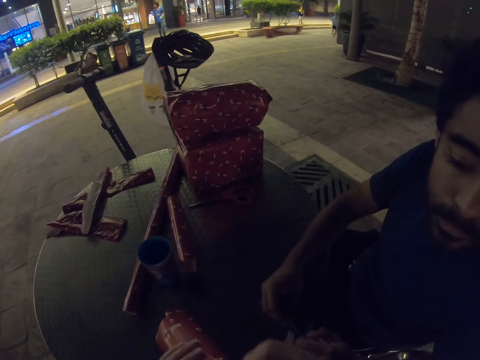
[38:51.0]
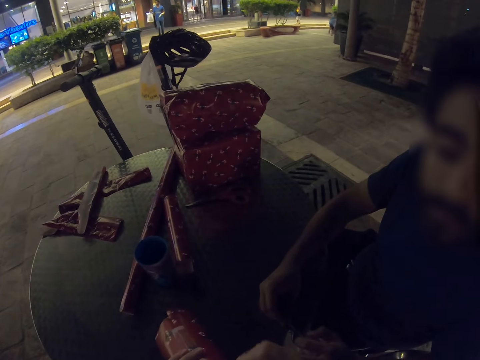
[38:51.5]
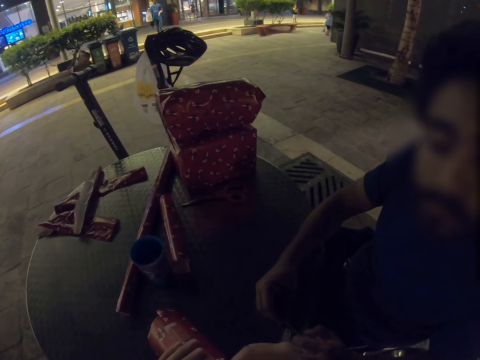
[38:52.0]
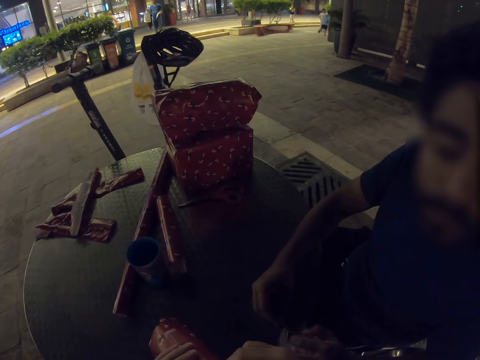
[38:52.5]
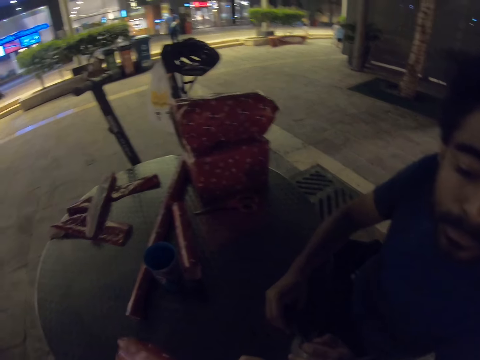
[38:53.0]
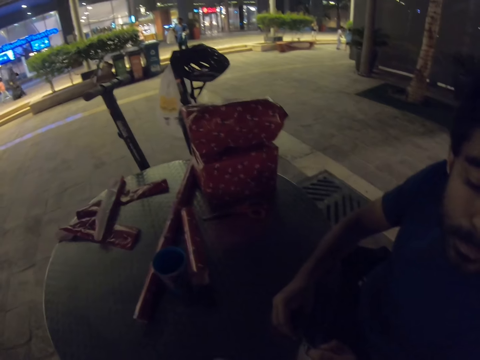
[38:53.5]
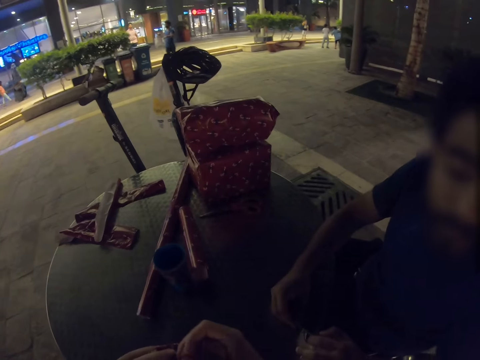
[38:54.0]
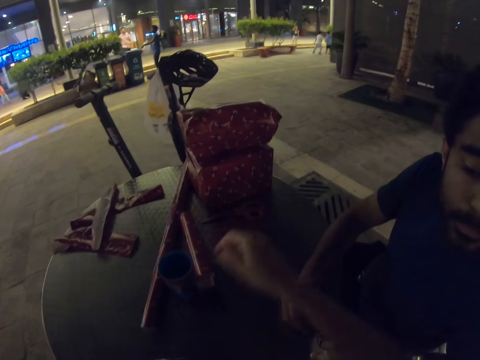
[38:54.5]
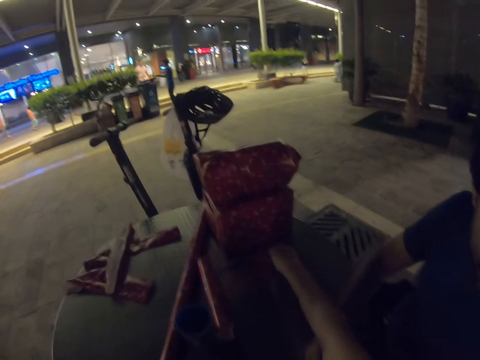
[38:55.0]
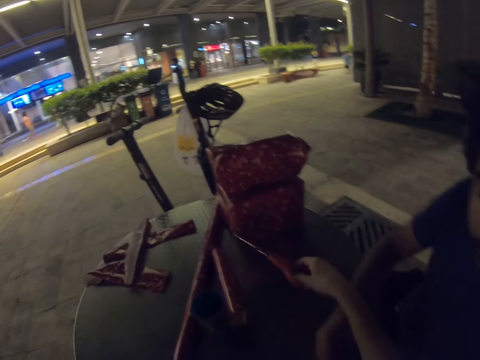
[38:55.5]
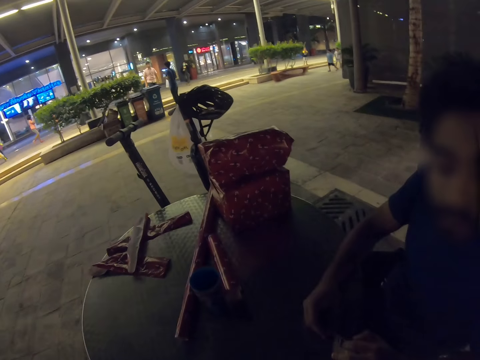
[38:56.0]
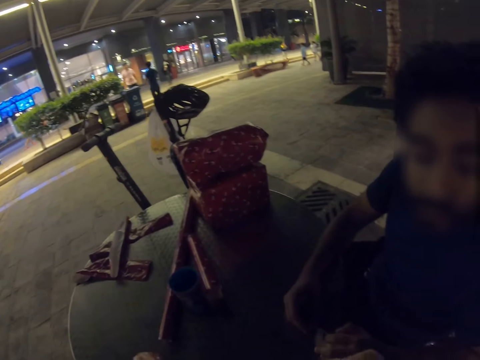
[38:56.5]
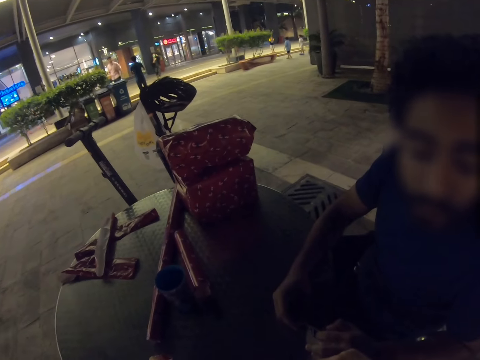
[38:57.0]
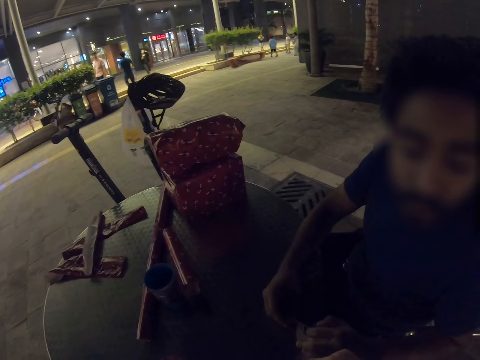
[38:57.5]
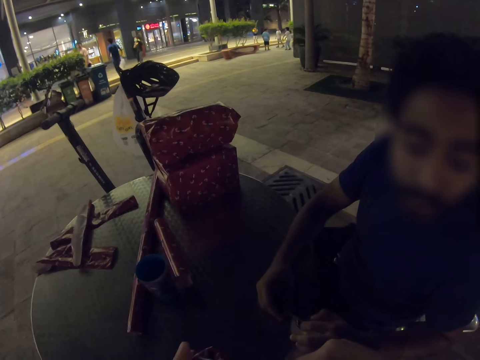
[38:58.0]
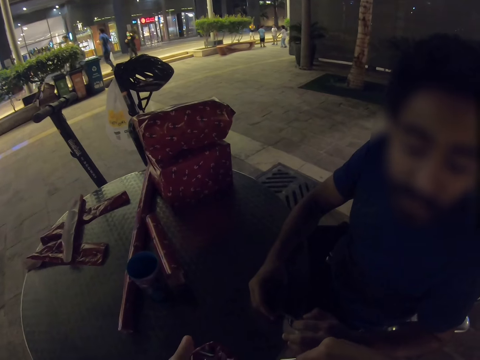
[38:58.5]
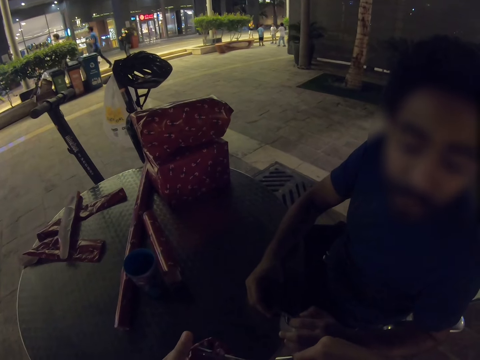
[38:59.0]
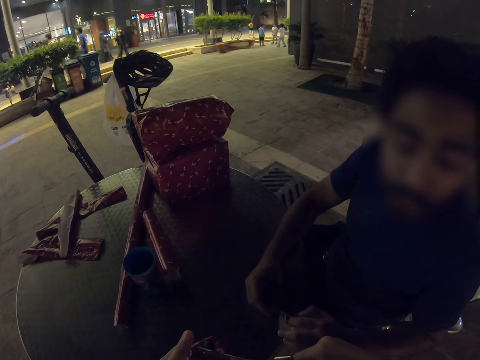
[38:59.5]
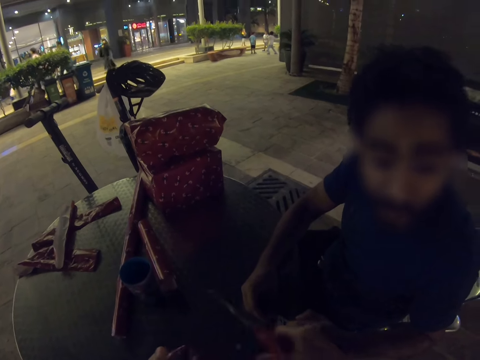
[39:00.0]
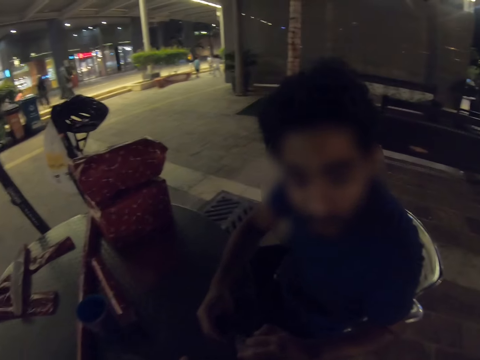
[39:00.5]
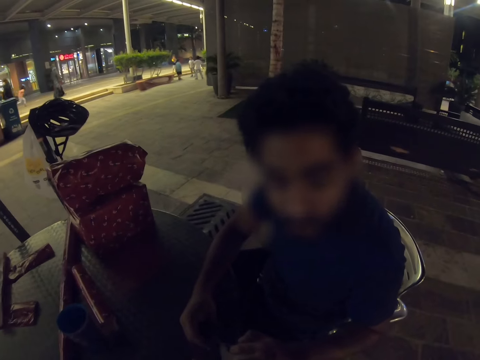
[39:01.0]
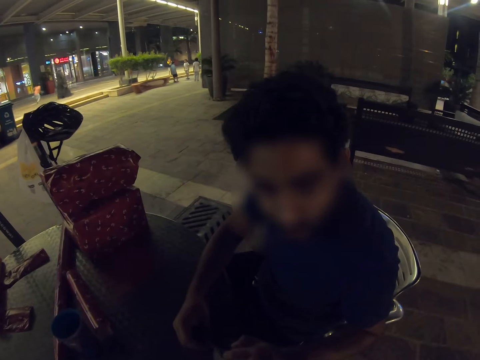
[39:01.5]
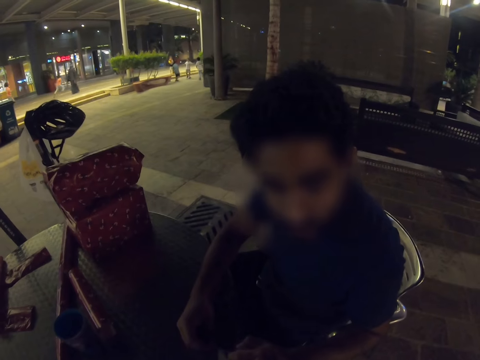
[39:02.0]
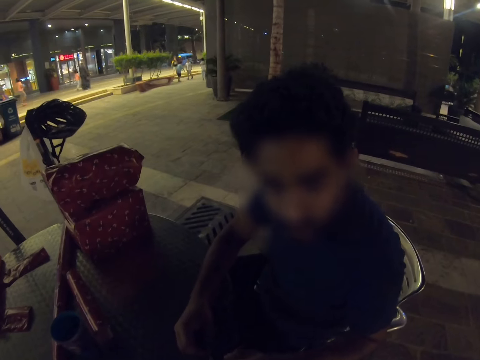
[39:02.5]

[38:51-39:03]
The camera wearer takes the scissors. They pick the wrap gift, cut the wrapper, and put the scissors on the table.

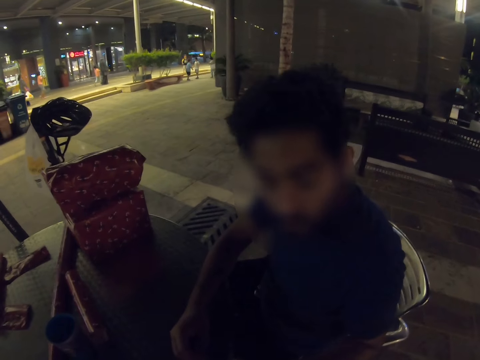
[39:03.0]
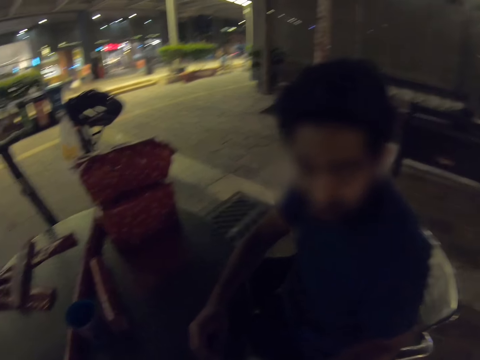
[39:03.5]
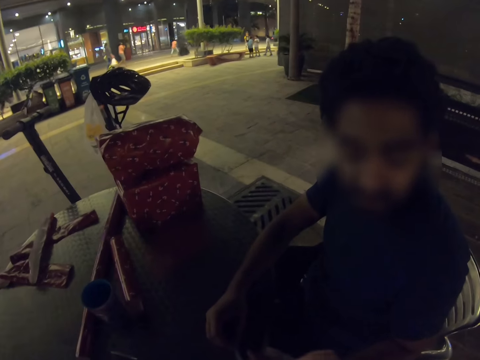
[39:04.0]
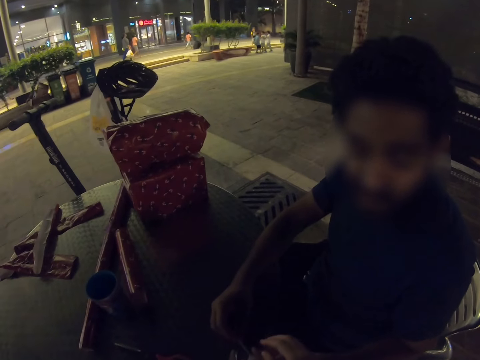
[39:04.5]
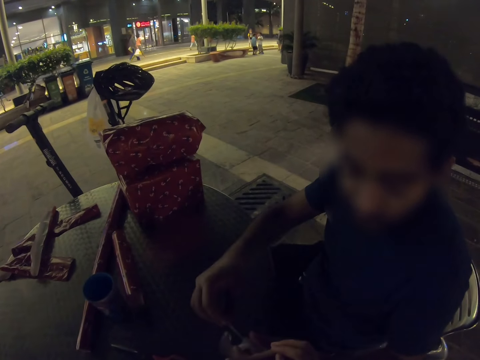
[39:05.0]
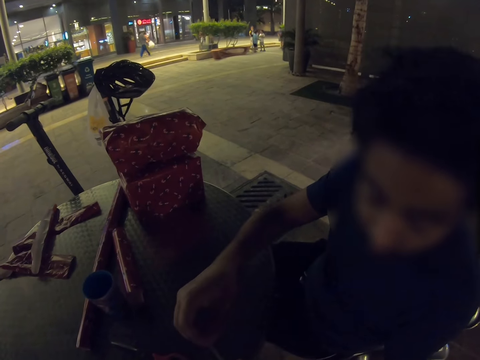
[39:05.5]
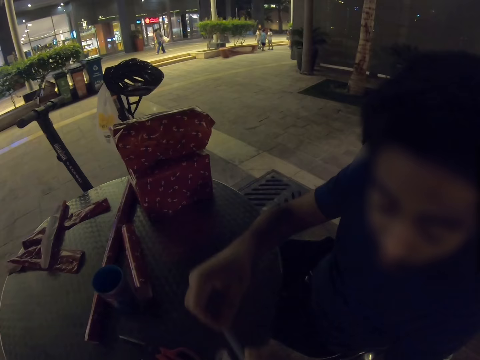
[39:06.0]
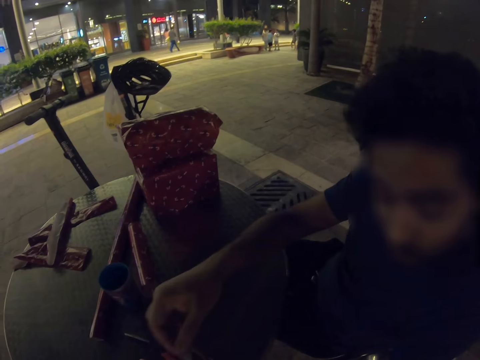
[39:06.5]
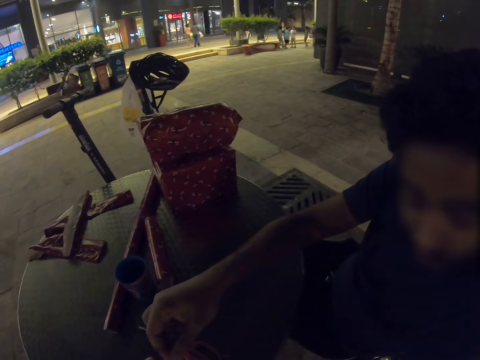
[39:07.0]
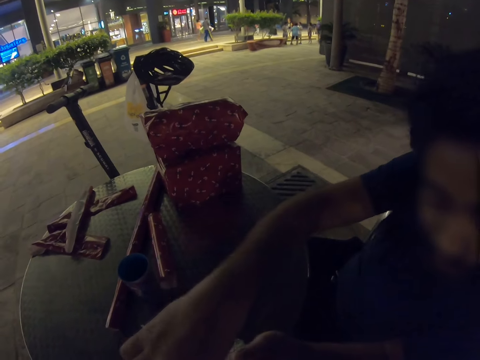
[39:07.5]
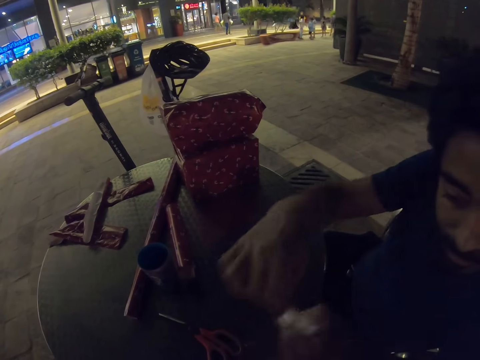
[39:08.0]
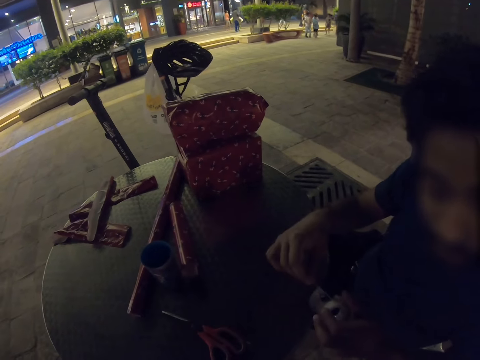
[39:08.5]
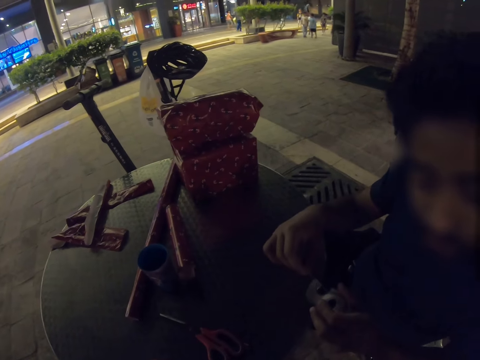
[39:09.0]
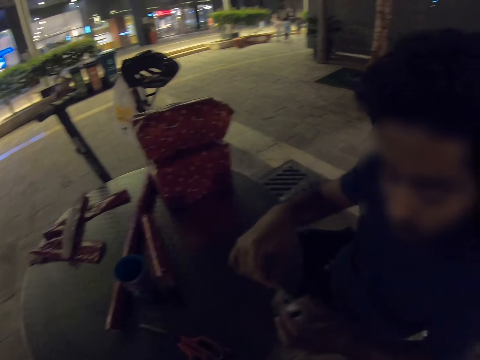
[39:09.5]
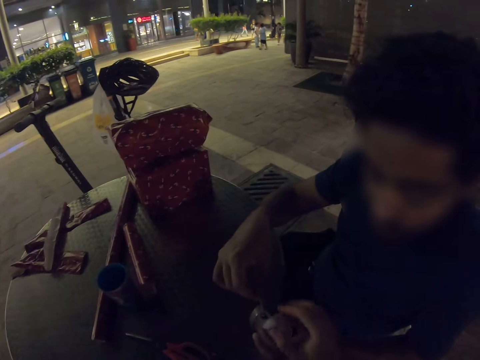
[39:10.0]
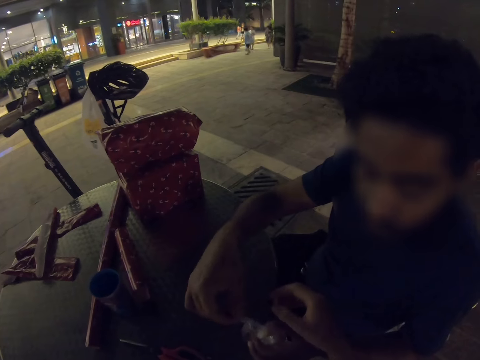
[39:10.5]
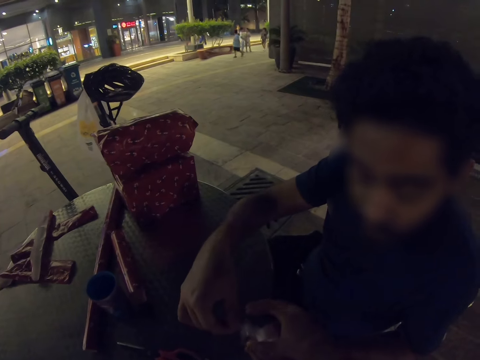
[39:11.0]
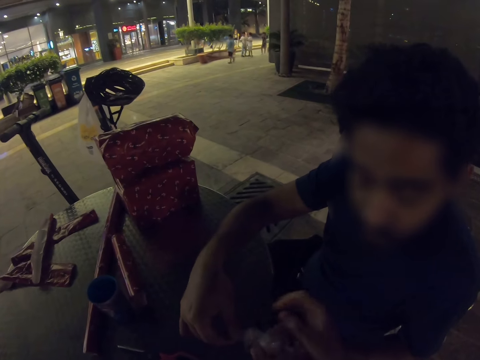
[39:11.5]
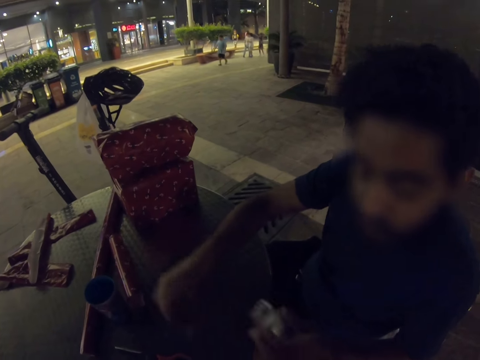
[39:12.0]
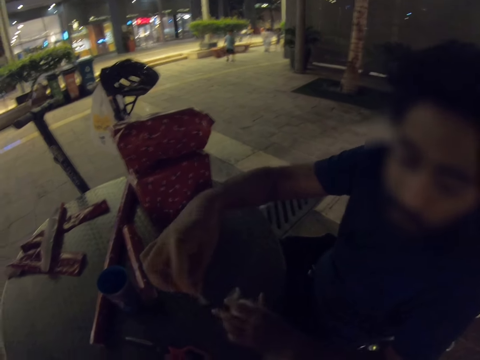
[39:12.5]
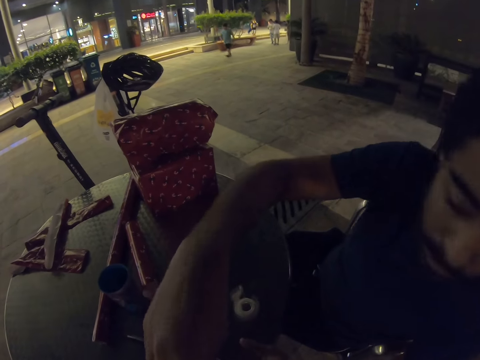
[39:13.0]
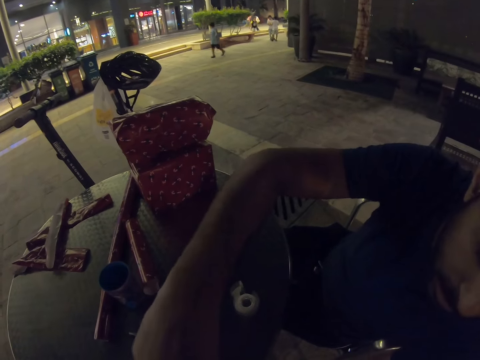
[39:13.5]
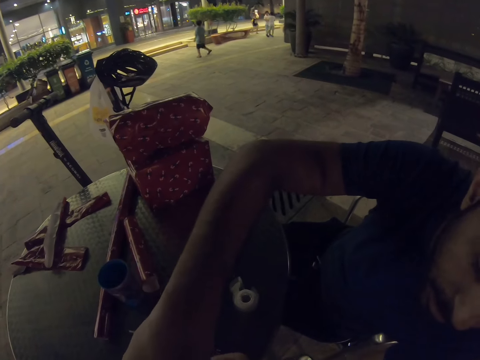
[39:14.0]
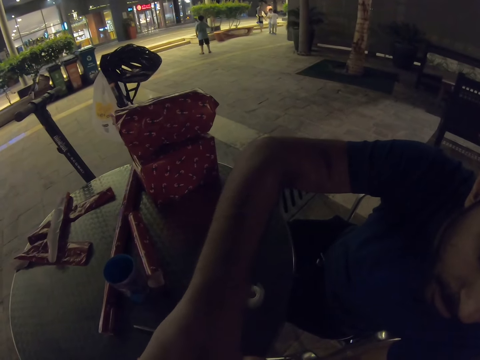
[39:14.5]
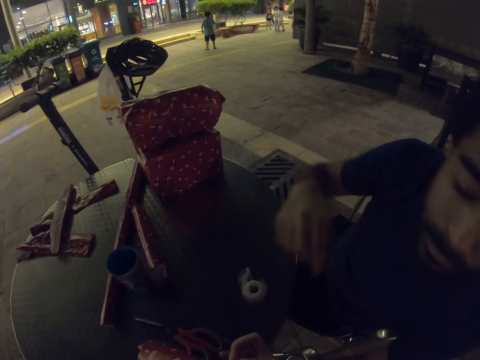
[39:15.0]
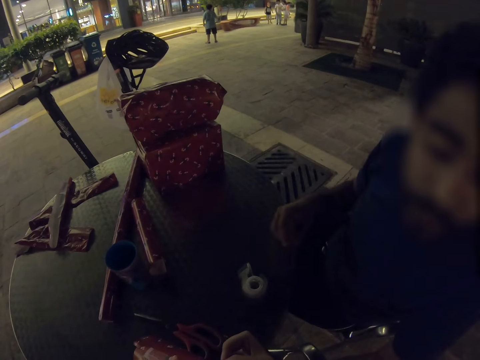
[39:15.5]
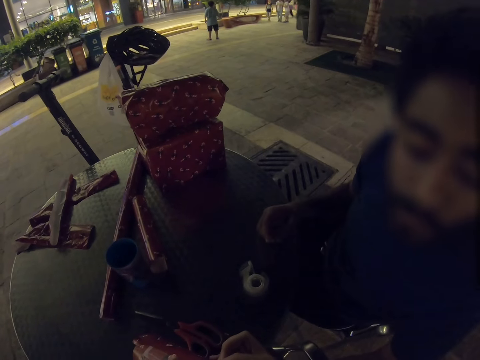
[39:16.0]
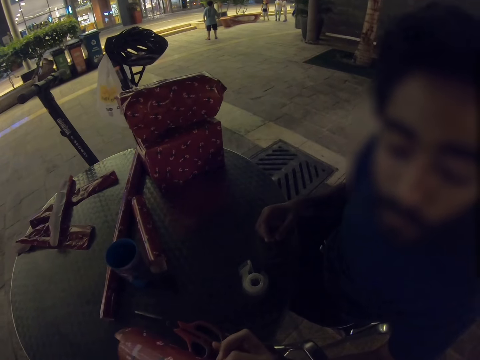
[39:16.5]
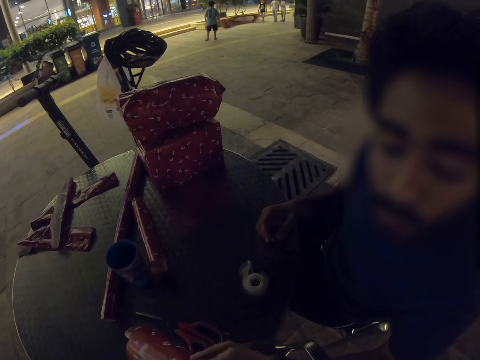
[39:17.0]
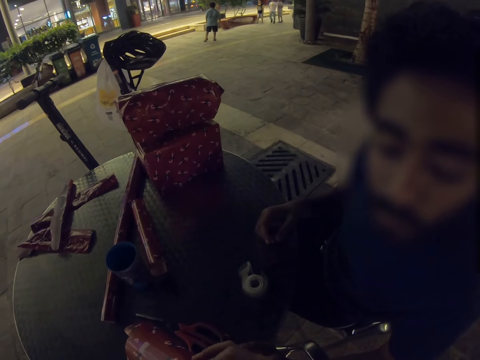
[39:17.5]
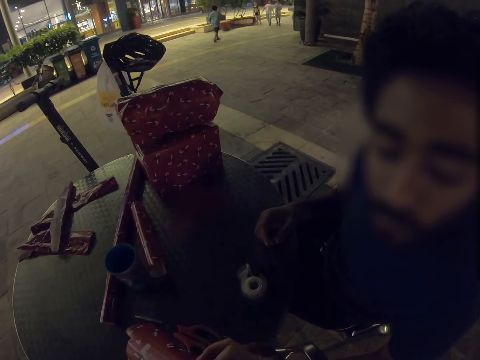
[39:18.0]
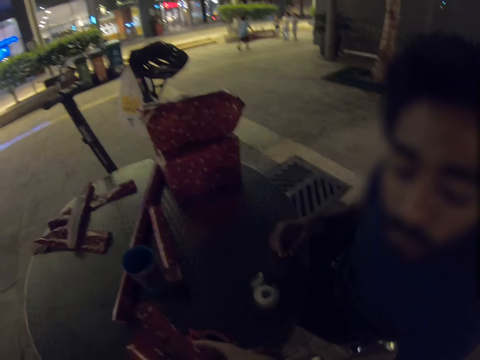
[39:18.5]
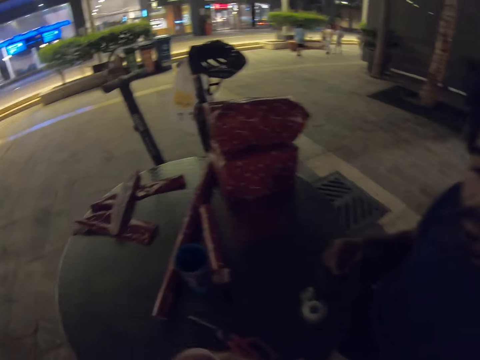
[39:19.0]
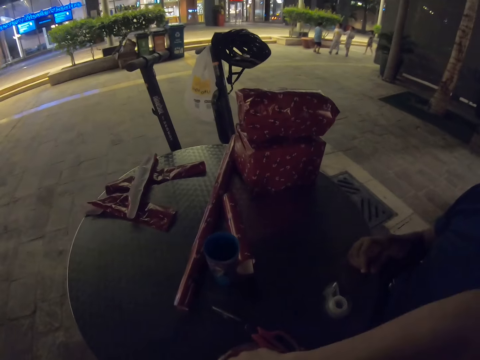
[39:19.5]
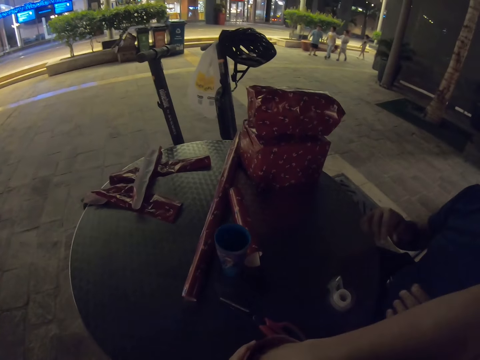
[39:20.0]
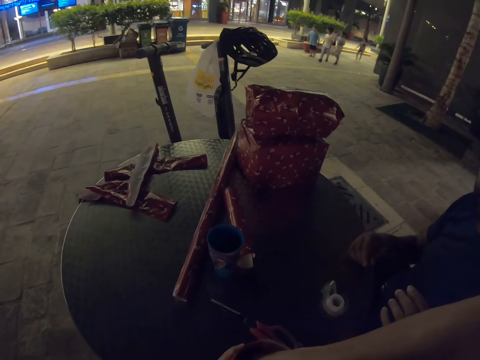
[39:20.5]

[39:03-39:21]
A man moves the sellotape around. The camera wearer touches the sellotape. The man cuts the sellotape, puts the sellotape holder on the table, and puts the sellotape on the wrapping paper. The camera wearer wraps the cup.
